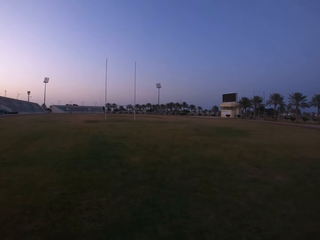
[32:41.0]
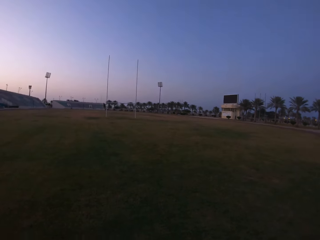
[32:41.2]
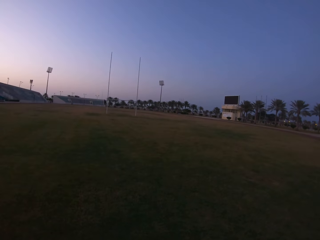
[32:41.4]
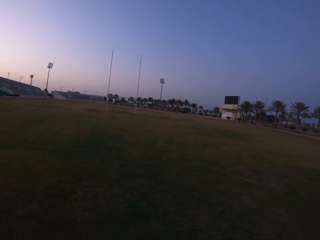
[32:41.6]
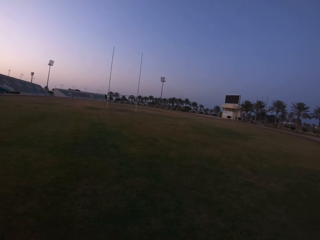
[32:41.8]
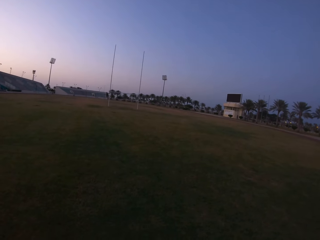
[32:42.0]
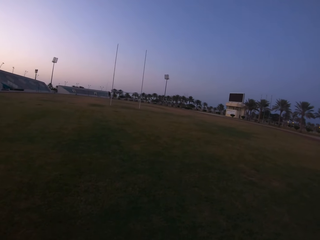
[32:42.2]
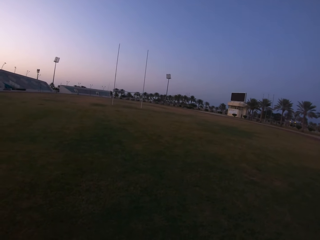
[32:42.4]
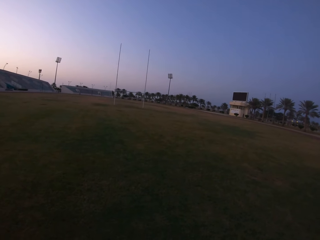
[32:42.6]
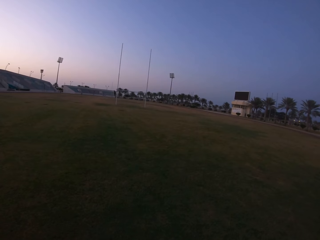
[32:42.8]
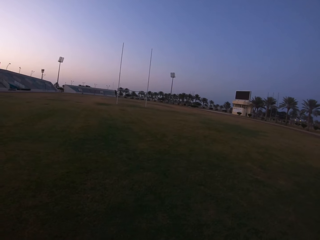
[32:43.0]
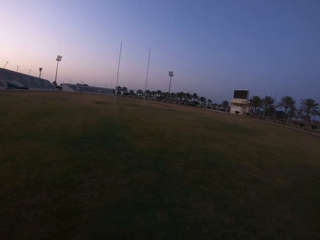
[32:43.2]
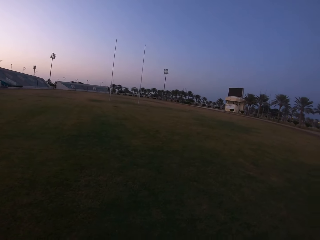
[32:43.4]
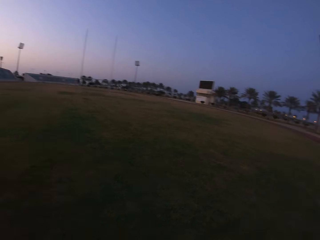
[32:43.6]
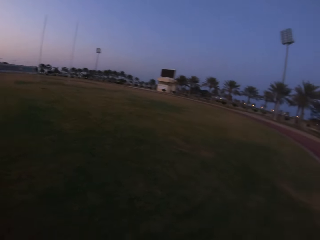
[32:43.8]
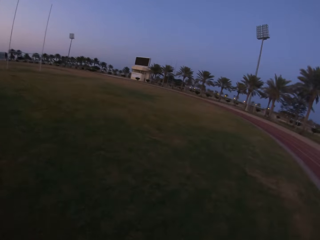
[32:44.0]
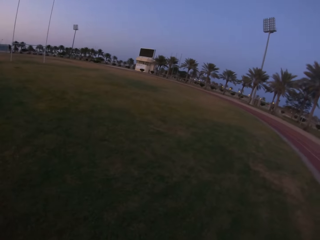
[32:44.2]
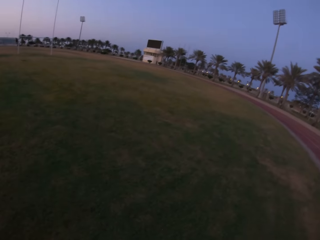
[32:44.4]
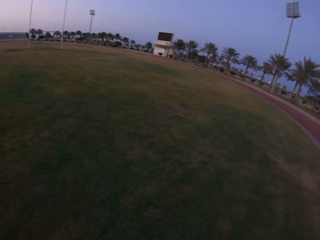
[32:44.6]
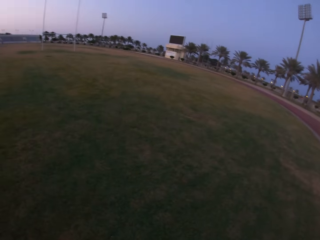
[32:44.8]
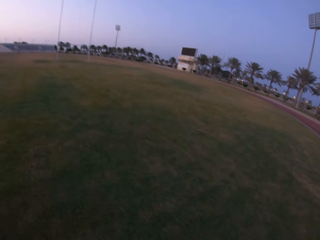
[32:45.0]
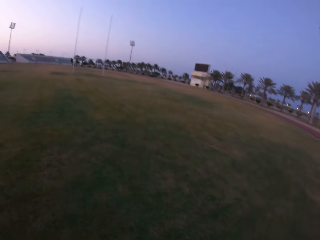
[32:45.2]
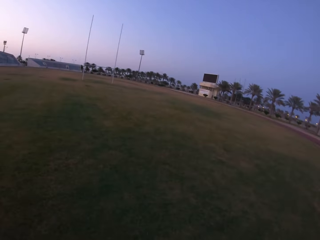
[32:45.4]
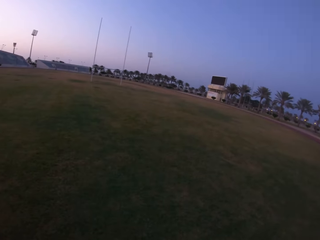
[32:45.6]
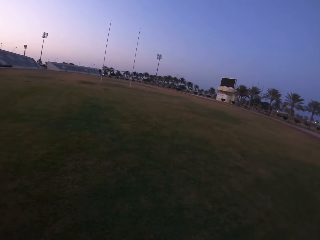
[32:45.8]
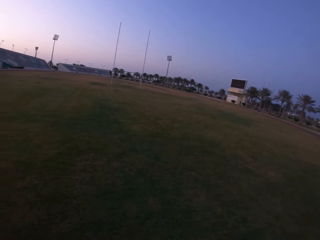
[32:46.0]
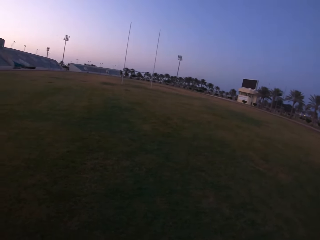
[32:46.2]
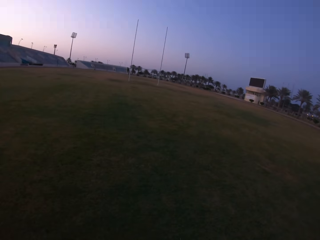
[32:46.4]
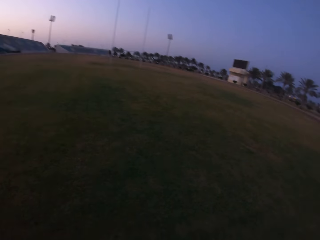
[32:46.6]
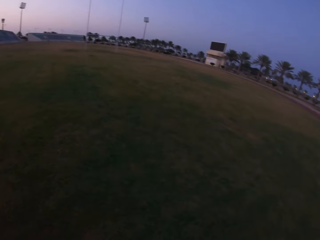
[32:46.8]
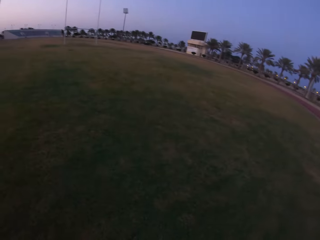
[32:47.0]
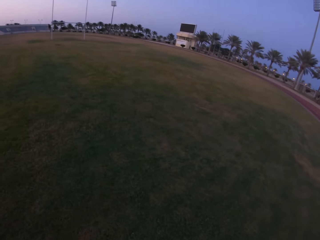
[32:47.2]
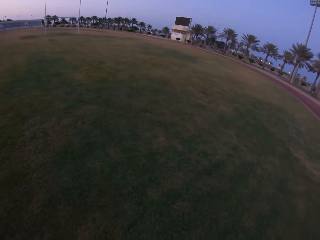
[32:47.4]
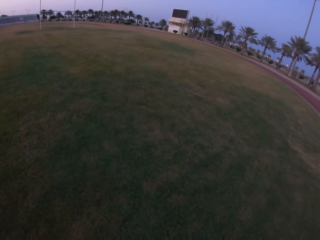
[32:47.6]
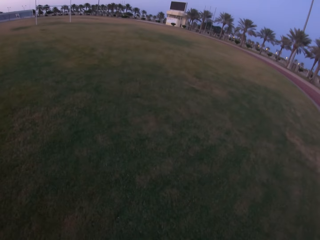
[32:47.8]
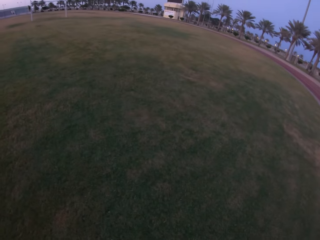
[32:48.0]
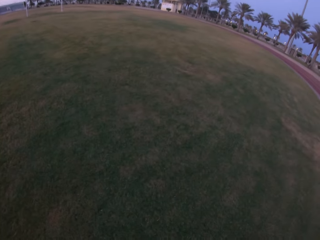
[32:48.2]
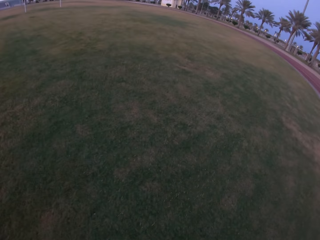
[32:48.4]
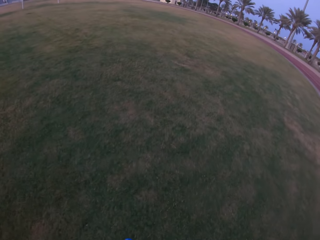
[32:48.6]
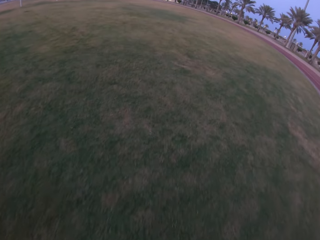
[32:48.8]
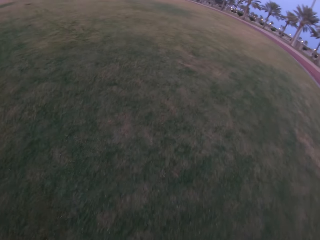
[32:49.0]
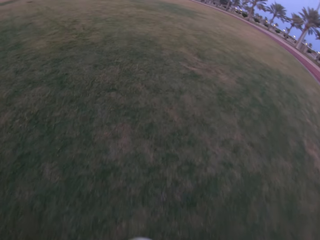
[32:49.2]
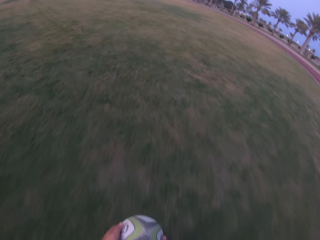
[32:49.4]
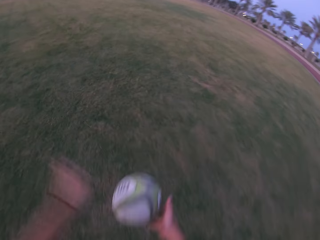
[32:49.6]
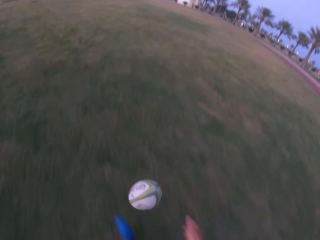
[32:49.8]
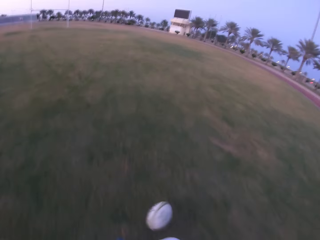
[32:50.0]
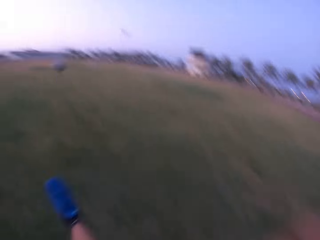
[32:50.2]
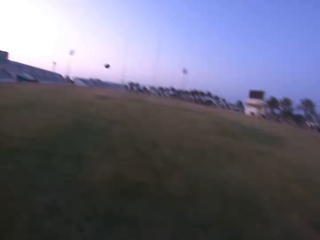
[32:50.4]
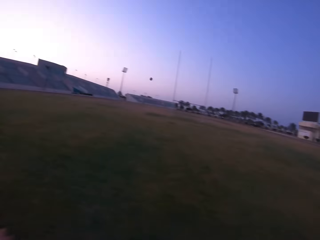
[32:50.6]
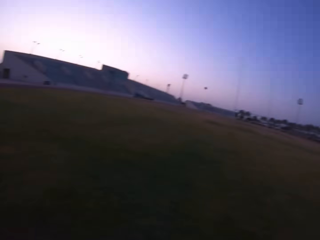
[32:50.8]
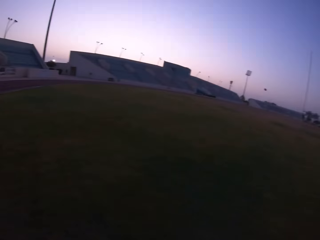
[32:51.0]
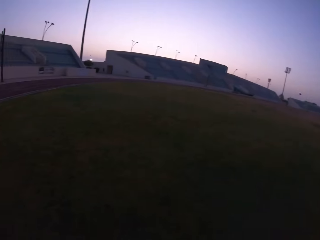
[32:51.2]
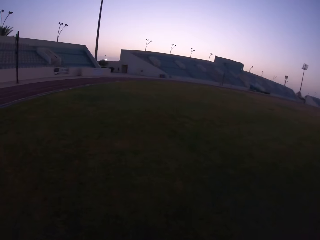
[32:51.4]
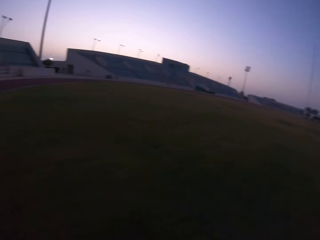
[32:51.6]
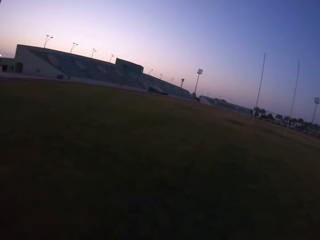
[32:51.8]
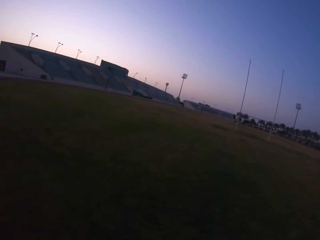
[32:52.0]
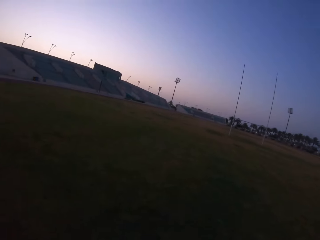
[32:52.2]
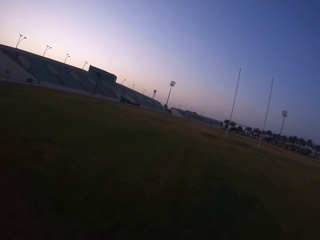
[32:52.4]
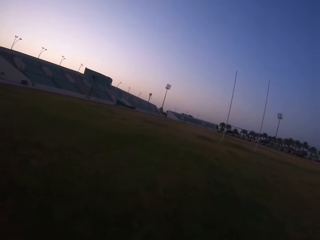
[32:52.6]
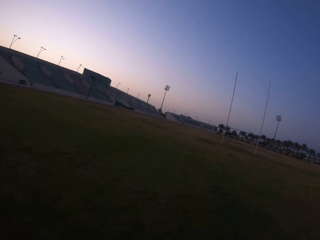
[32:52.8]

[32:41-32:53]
The camera wearer throws the ball and then kicks it in the field.

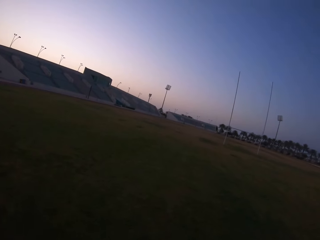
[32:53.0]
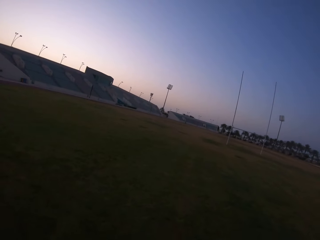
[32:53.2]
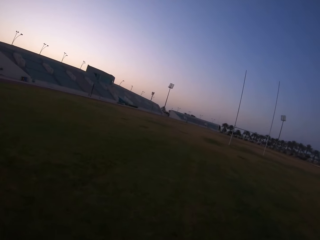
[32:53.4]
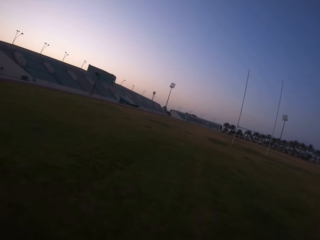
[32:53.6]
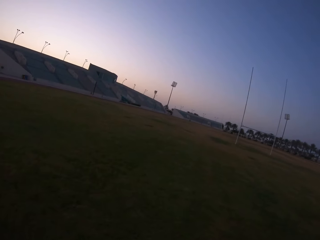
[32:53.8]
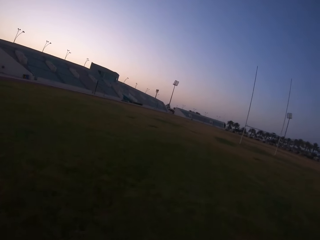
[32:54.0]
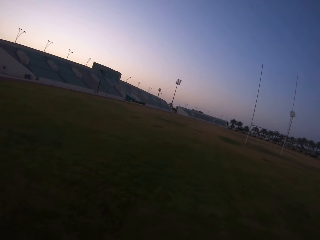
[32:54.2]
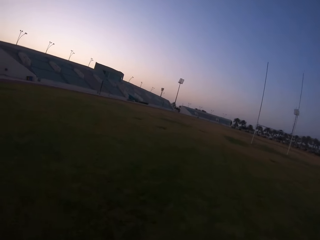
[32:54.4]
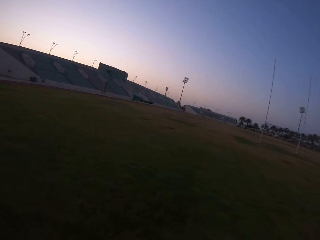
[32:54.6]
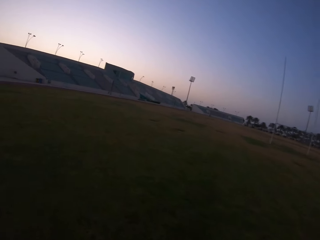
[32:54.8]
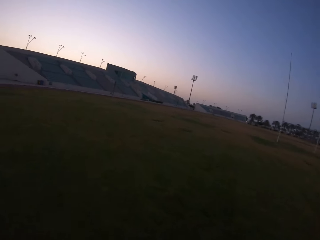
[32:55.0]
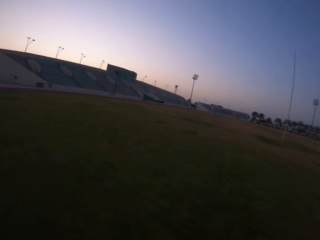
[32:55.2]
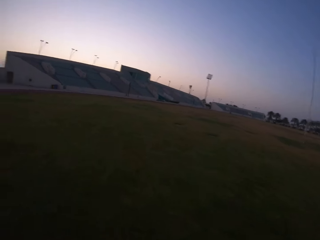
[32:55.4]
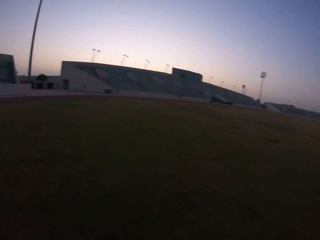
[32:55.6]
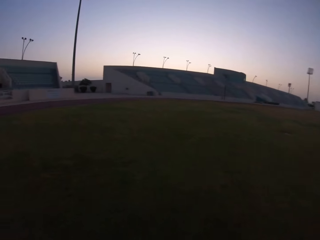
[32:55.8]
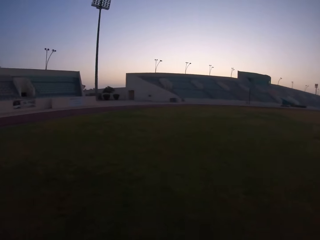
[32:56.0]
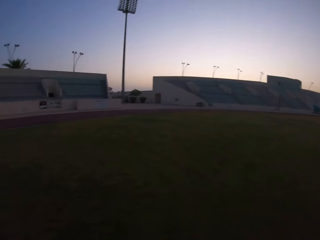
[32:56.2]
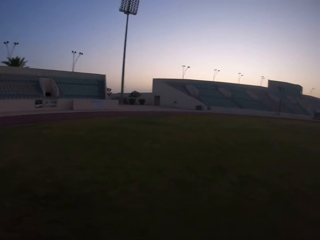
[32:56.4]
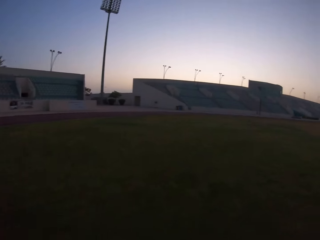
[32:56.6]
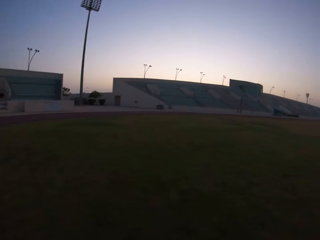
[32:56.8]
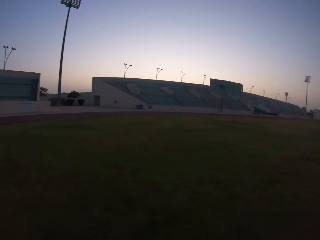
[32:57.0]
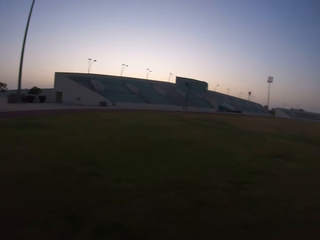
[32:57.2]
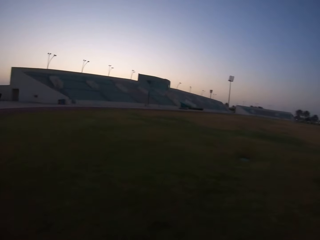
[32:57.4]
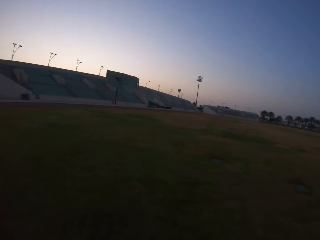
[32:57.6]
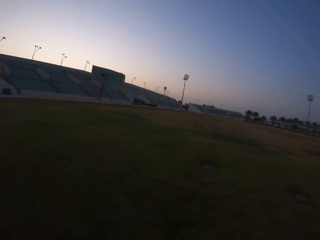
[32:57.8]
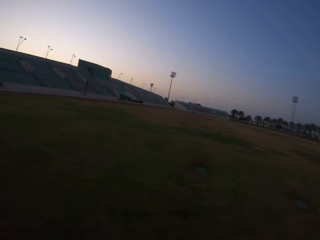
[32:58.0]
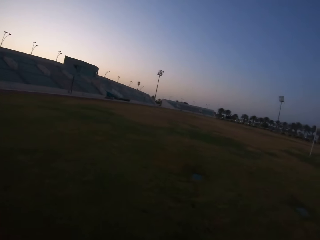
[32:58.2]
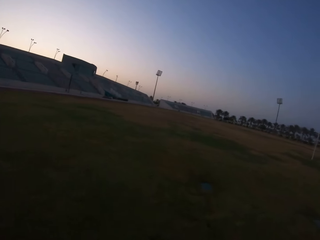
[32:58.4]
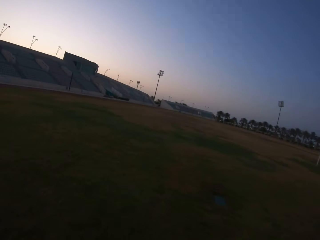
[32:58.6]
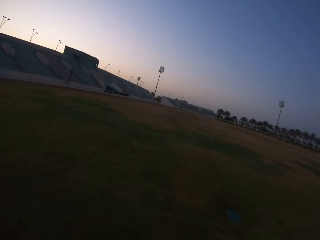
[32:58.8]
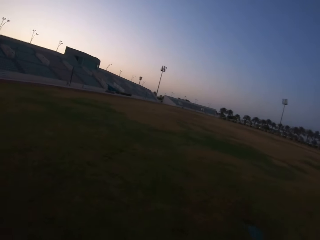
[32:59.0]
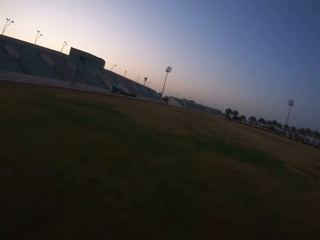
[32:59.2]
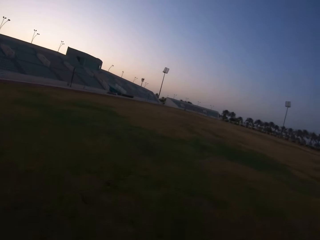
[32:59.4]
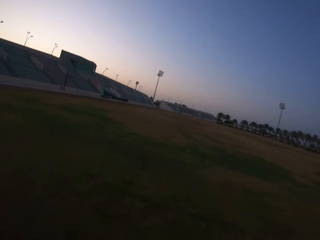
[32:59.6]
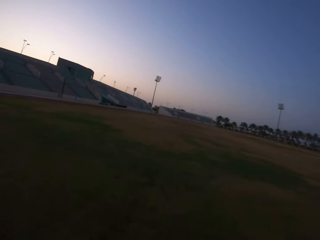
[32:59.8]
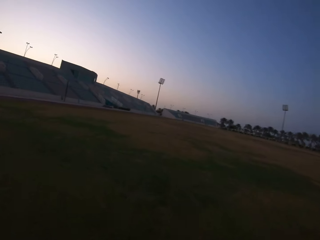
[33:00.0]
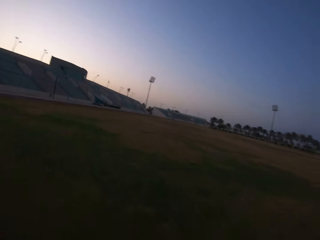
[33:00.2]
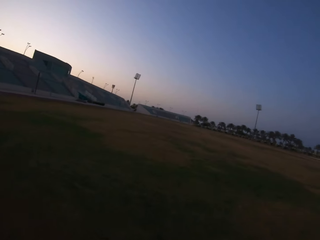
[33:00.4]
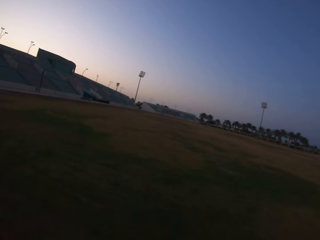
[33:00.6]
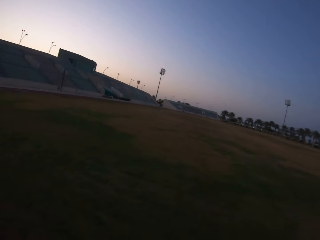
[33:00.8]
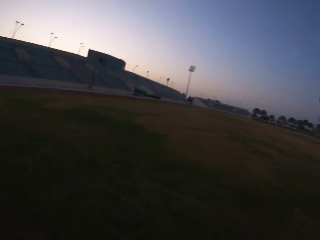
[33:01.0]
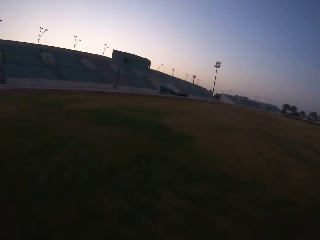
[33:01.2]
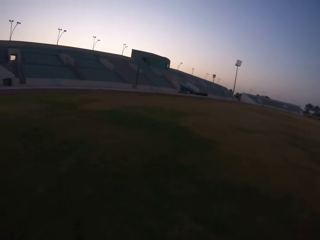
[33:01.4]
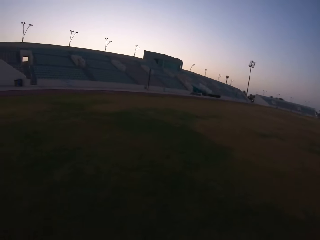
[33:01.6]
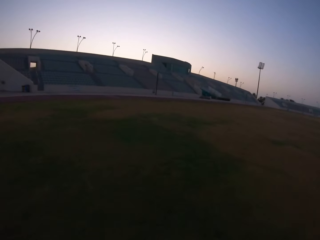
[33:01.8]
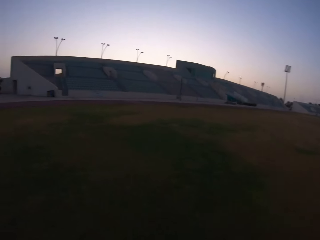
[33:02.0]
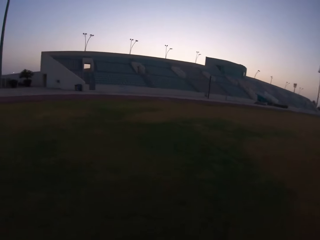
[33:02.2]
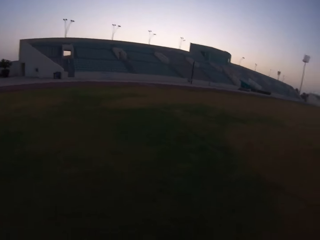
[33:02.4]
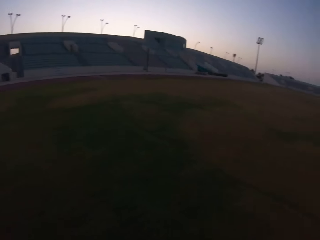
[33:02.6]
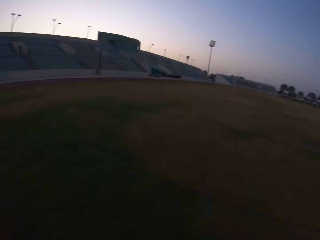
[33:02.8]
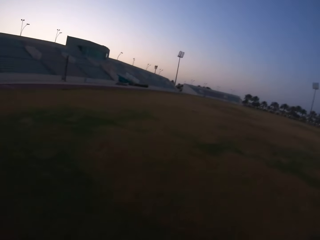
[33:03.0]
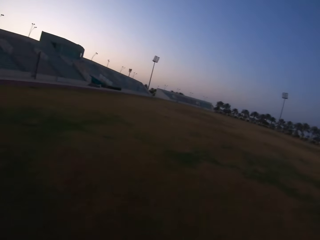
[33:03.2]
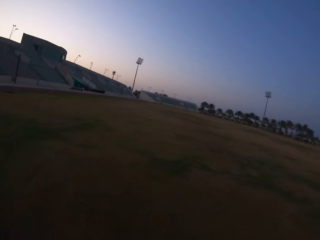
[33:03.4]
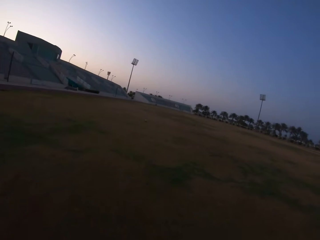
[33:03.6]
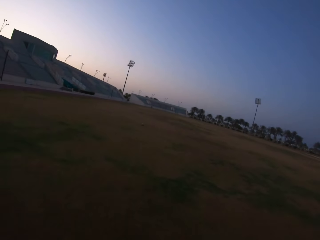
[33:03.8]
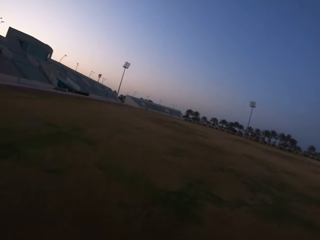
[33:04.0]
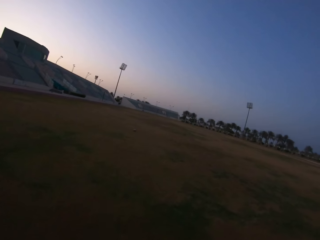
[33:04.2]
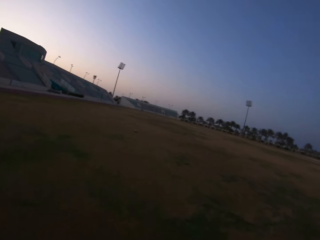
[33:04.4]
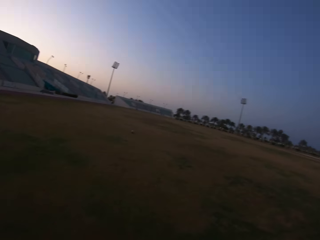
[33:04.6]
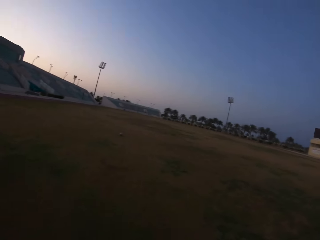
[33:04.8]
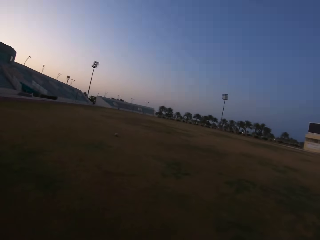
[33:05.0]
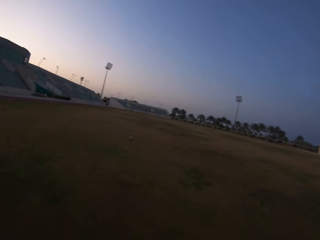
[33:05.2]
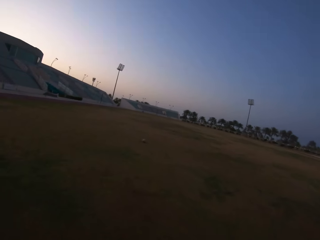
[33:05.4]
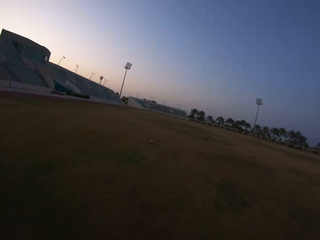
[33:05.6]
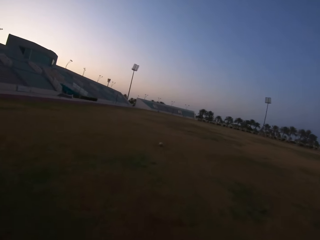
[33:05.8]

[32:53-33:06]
The camera wearer walks towards the ball. They run in the field.
